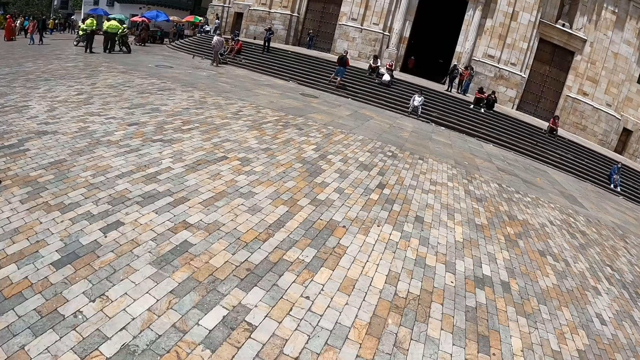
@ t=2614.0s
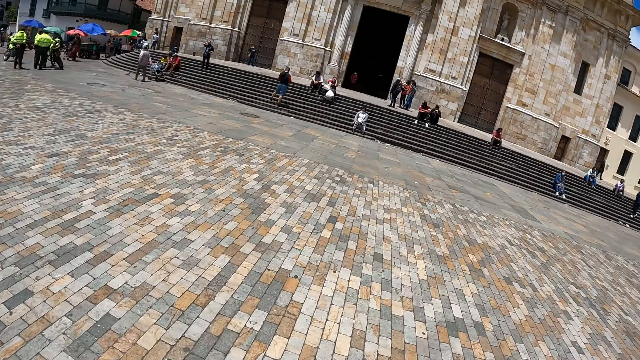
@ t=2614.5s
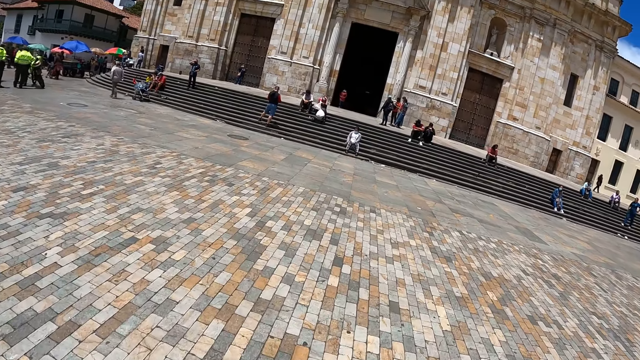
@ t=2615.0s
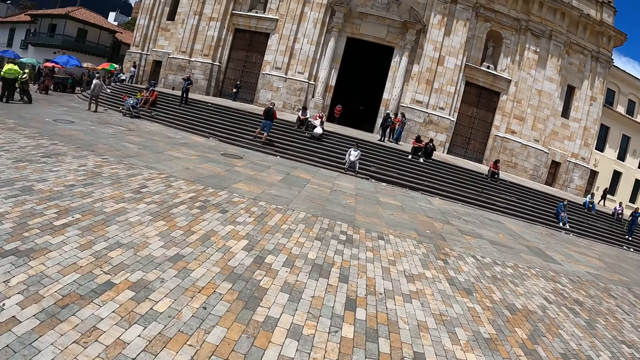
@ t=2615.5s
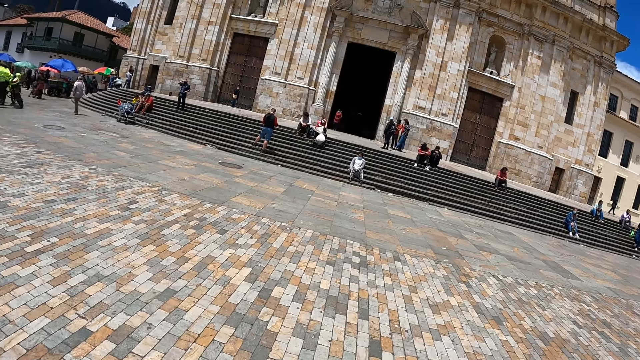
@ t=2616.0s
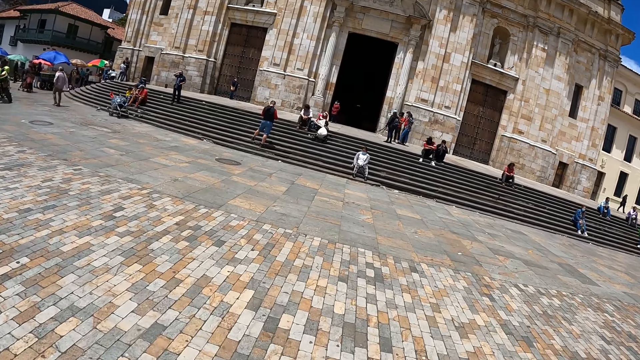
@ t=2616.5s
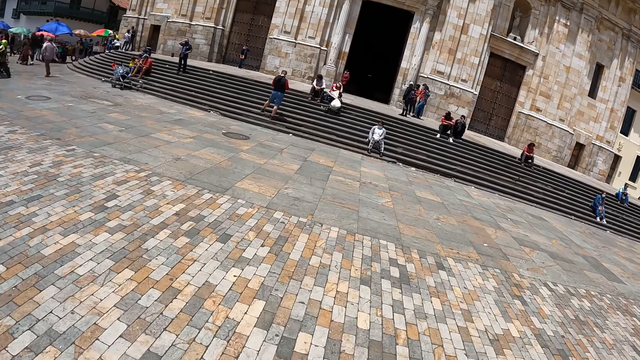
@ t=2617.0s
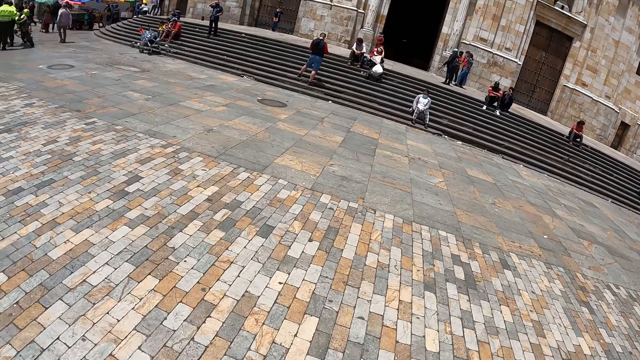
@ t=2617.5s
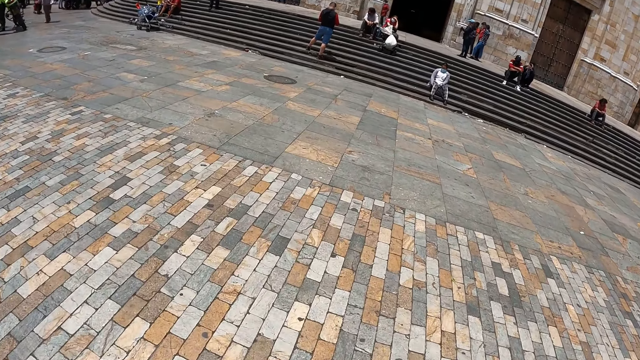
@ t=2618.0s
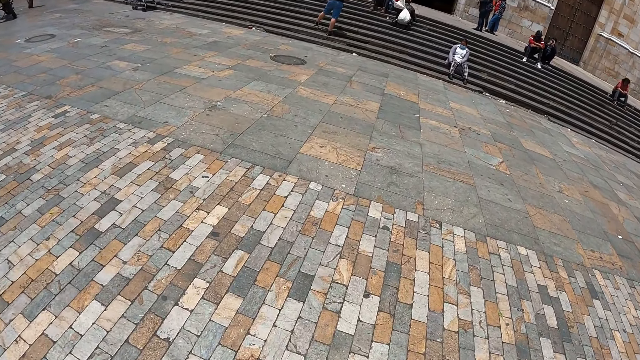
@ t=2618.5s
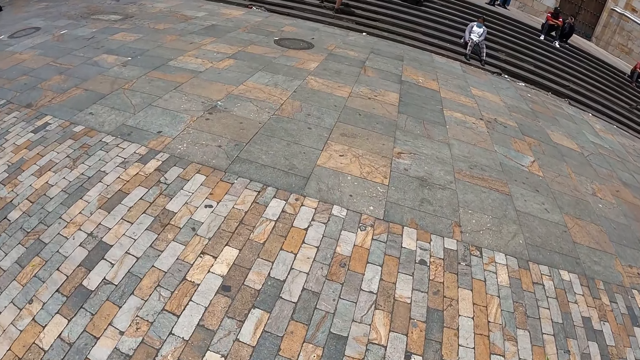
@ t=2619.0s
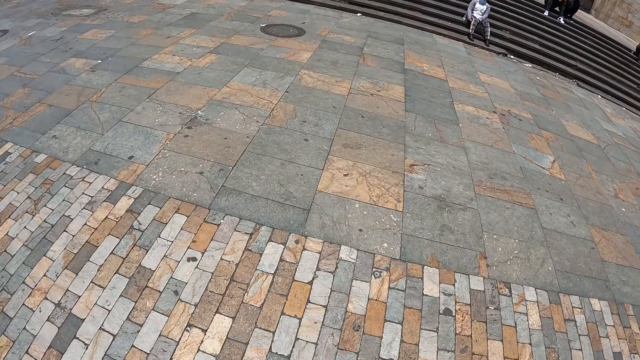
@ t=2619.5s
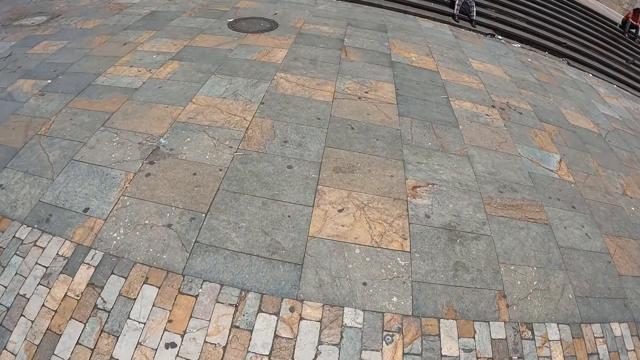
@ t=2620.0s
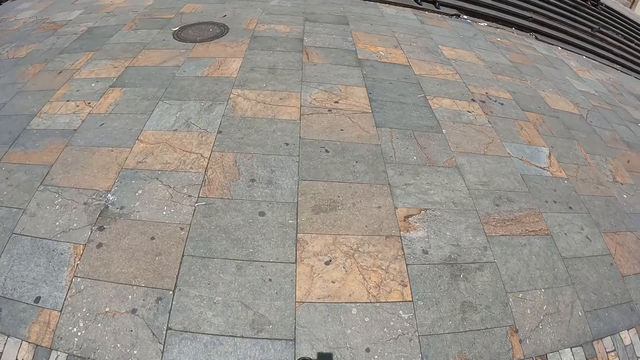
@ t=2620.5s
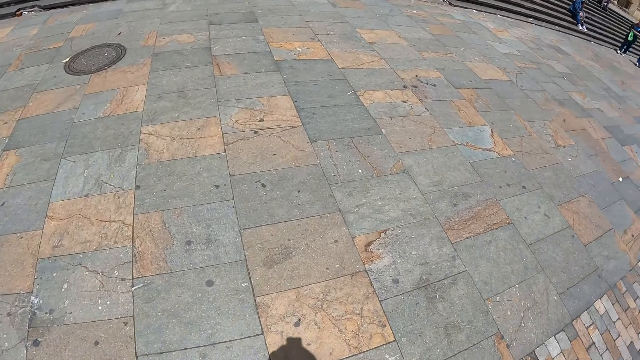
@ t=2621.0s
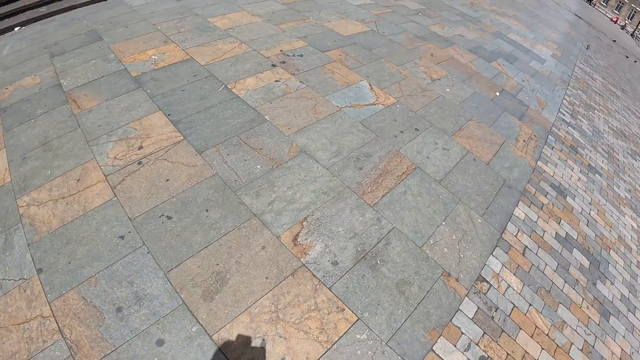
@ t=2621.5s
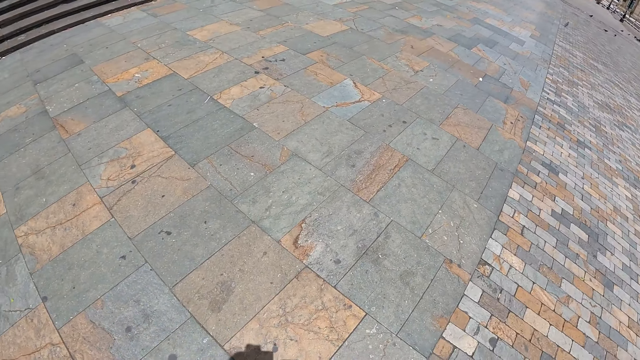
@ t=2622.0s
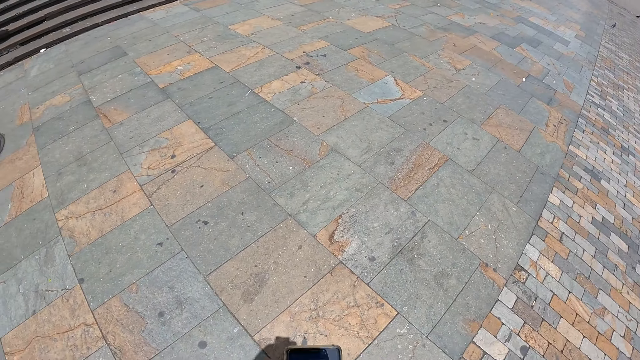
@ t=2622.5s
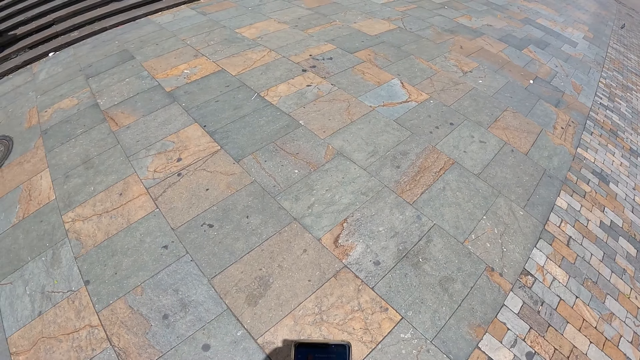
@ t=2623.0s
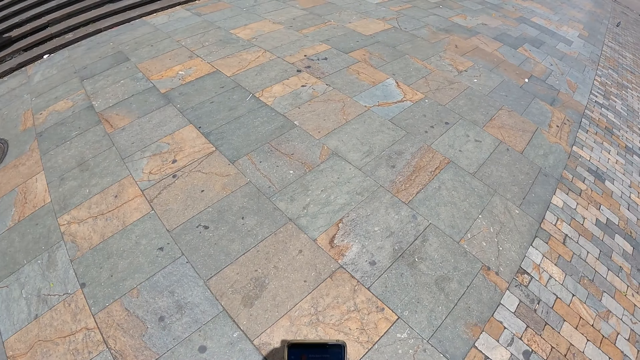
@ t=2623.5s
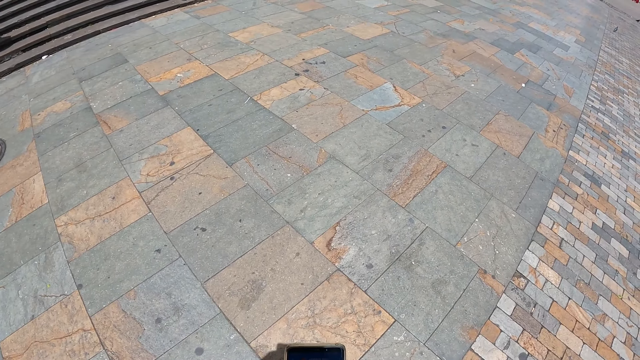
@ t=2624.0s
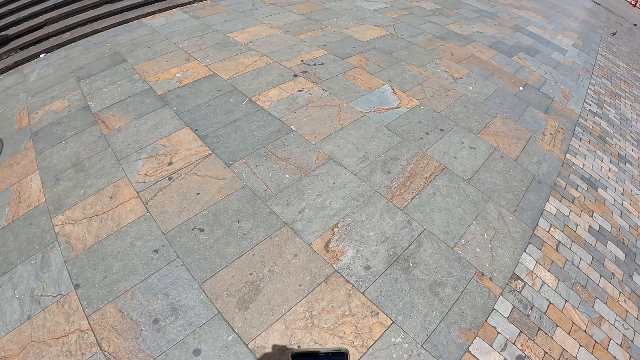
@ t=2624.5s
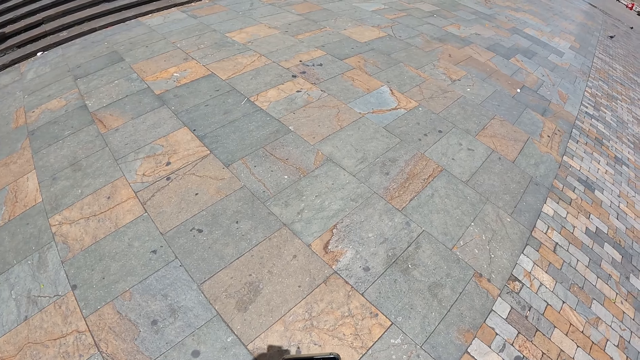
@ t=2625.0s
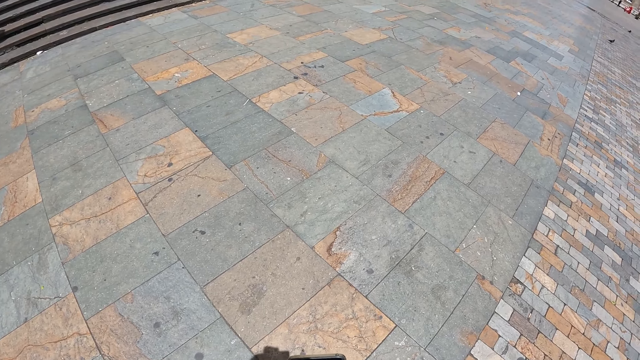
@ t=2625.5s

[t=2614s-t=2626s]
The camera wearer looks around. They scroll the phone.

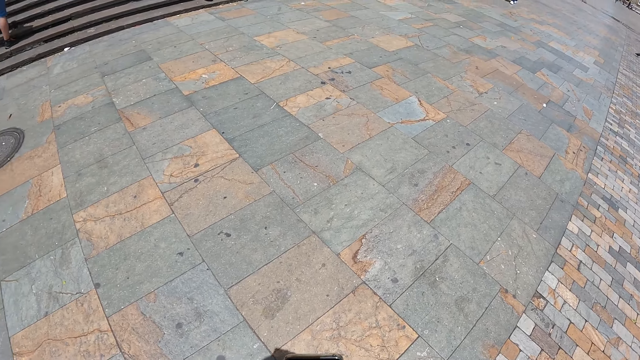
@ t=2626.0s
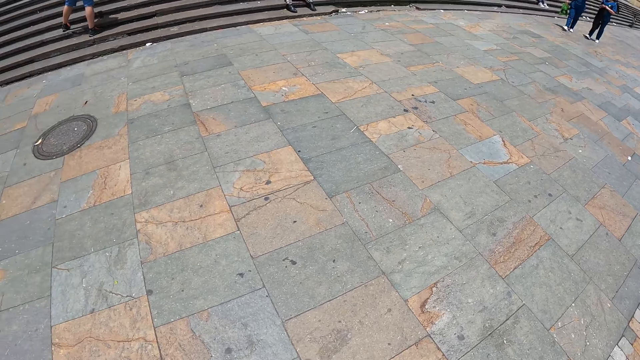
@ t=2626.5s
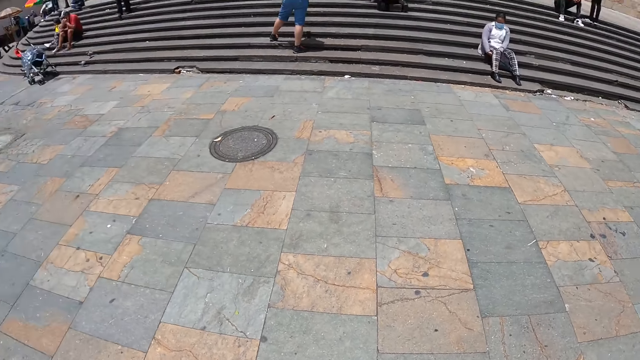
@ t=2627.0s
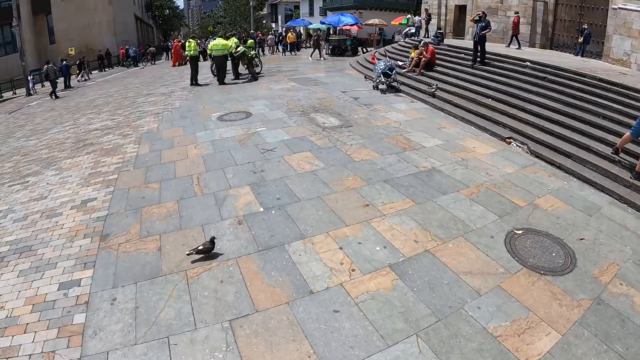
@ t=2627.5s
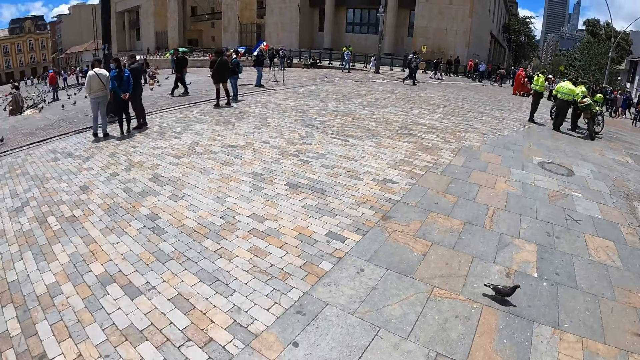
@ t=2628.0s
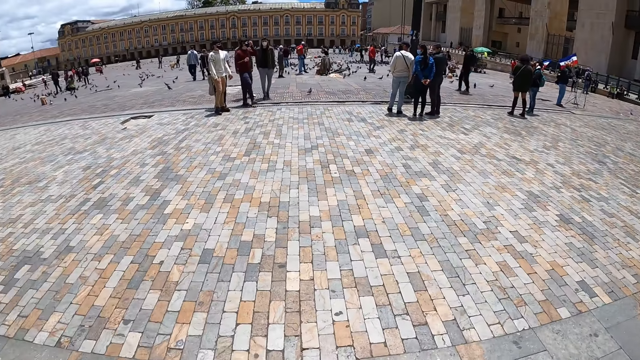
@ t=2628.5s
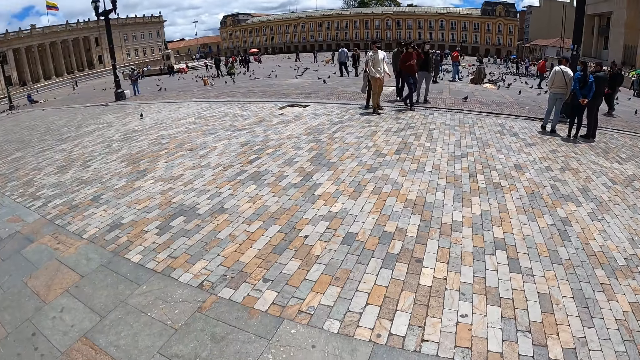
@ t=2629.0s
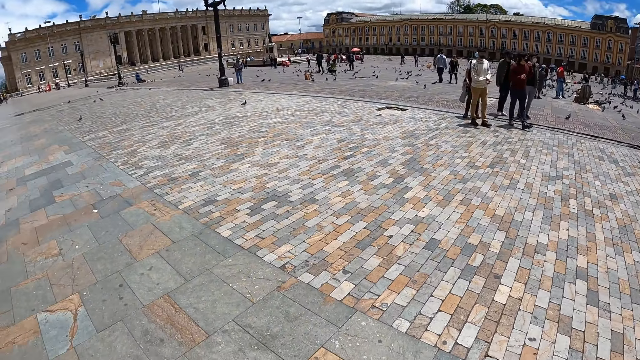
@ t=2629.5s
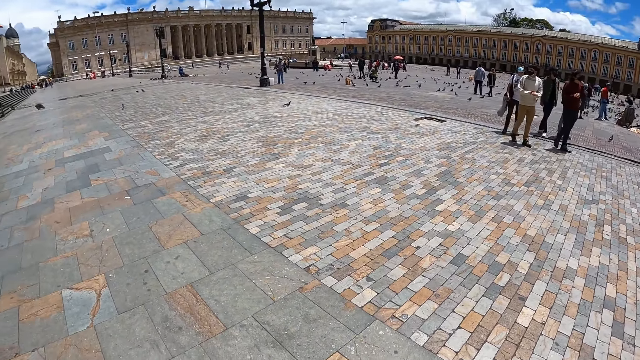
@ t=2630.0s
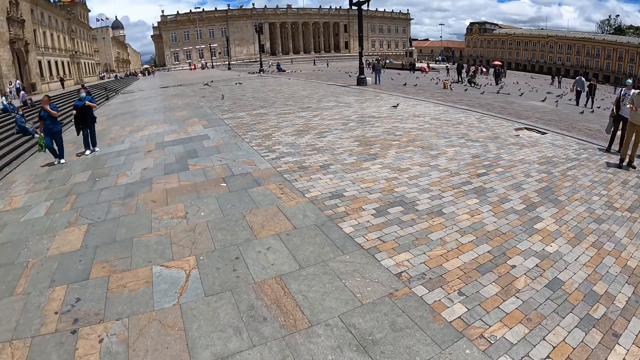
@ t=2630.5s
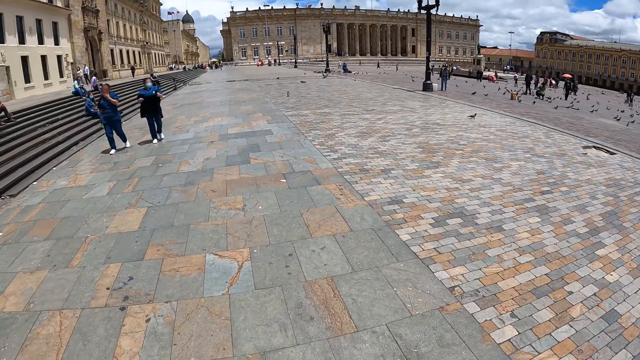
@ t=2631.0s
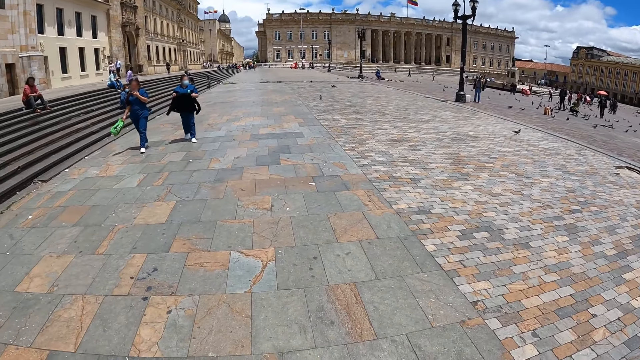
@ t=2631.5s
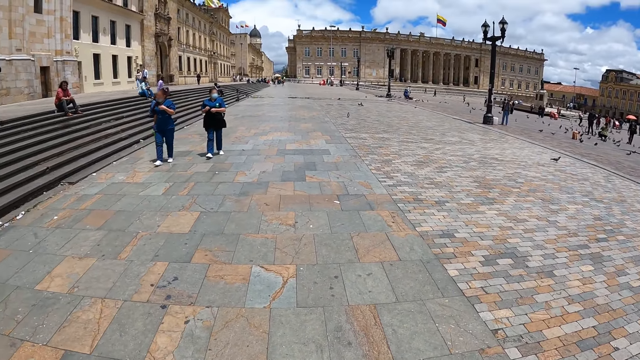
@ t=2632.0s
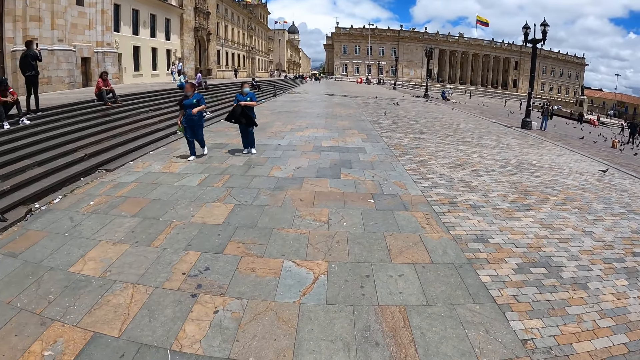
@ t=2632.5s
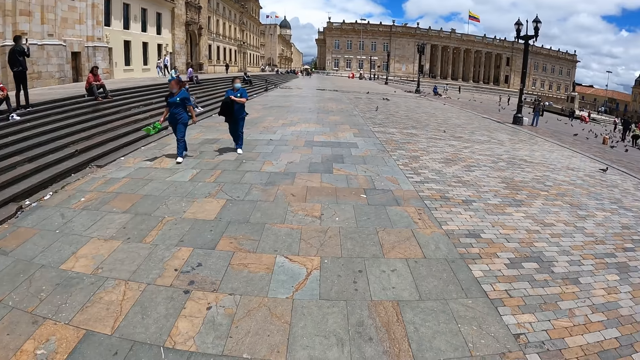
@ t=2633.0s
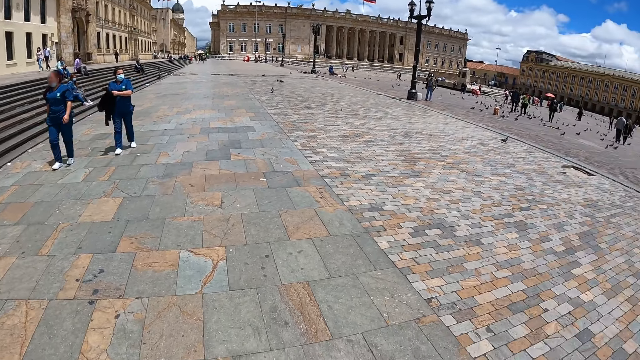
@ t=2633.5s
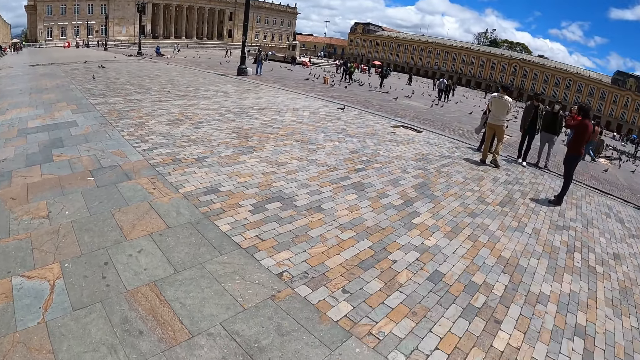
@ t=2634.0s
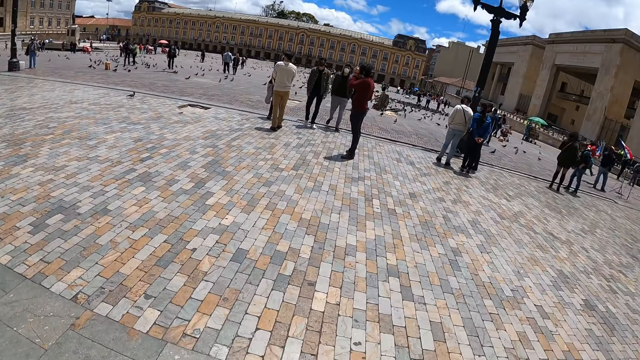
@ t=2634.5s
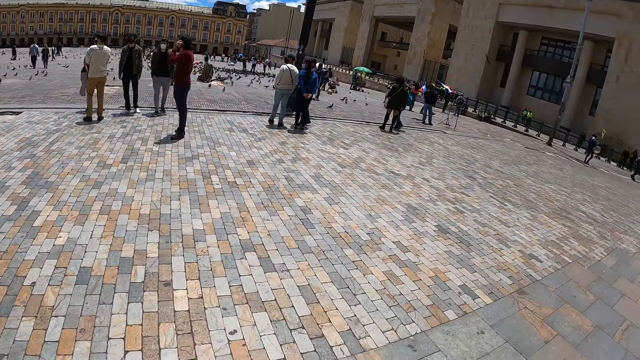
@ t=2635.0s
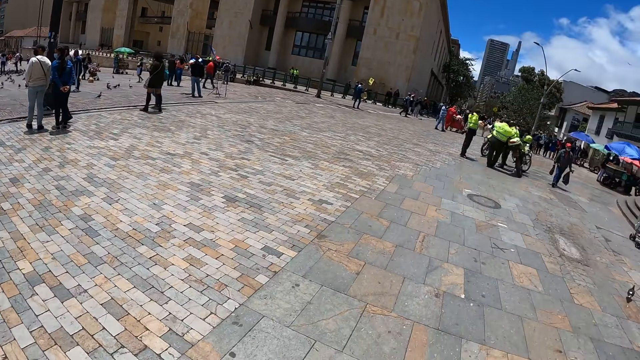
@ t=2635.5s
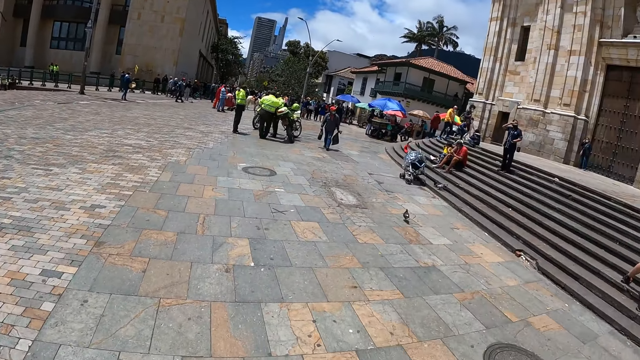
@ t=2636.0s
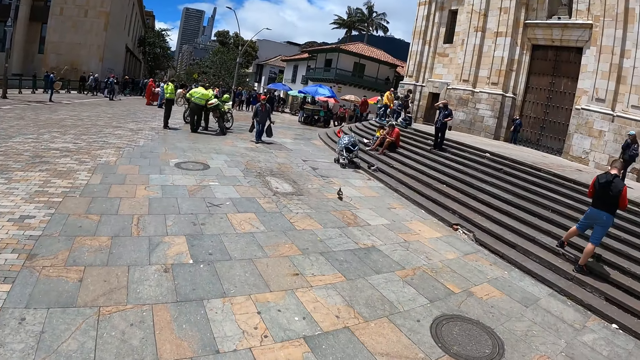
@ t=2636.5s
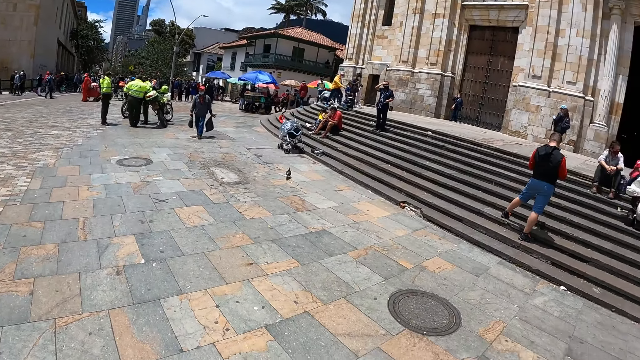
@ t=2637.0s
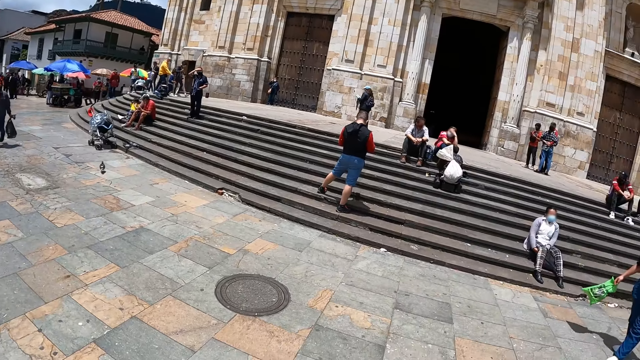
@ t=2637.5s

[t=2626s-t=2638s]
The camera wearer walks on the pavement. A lady and another lady walk on the pavement. The camera wearer walks on the pavement. They turn around.
